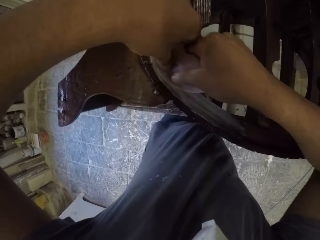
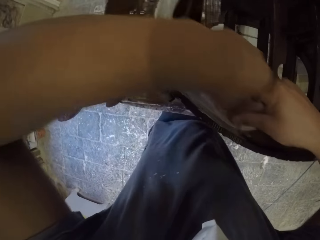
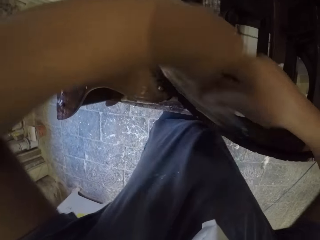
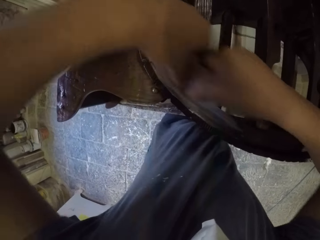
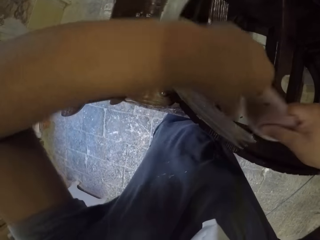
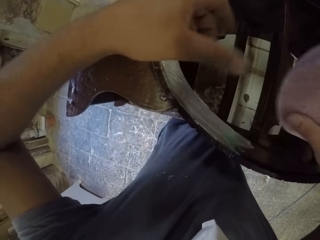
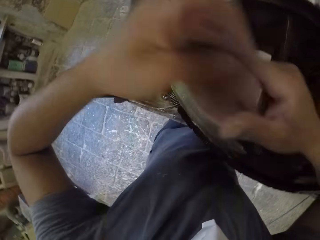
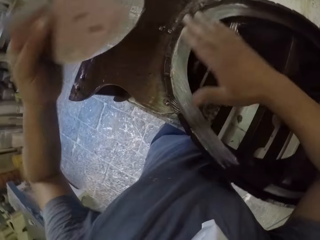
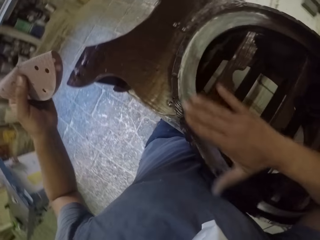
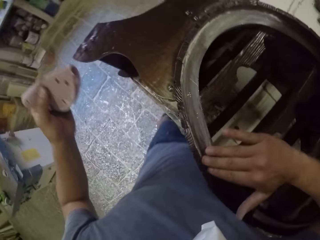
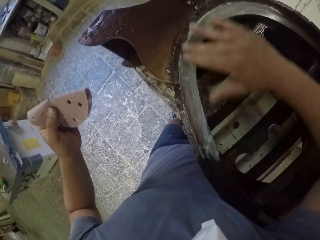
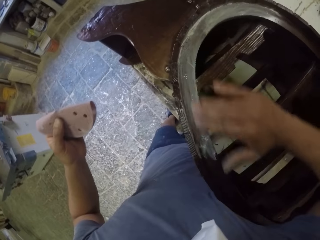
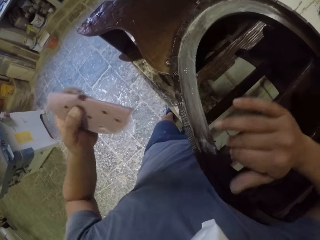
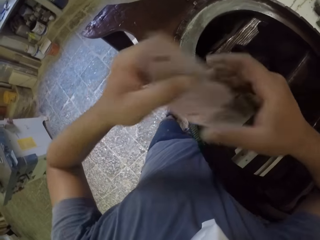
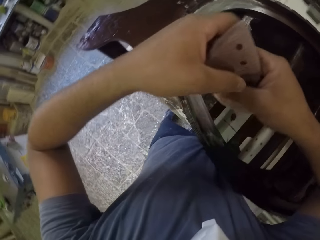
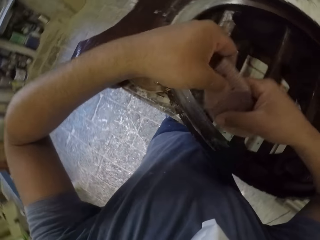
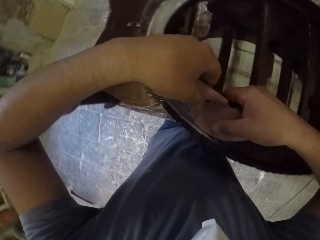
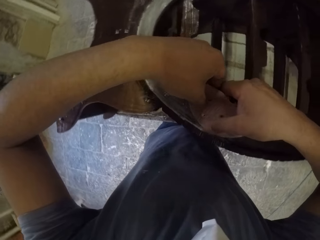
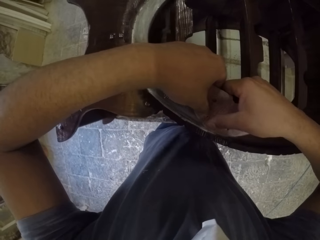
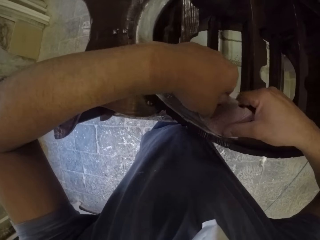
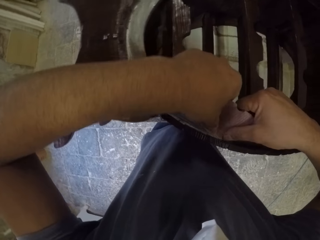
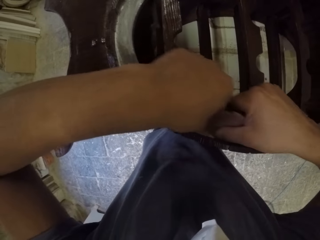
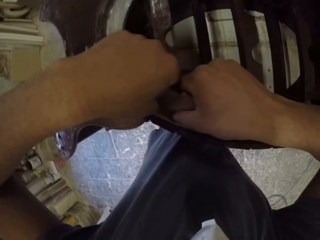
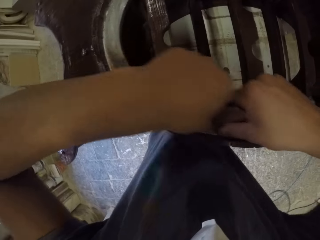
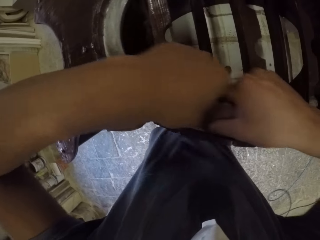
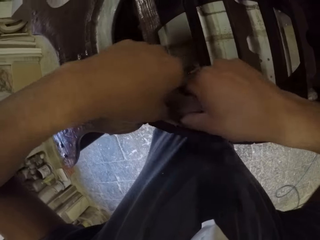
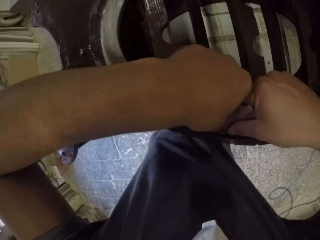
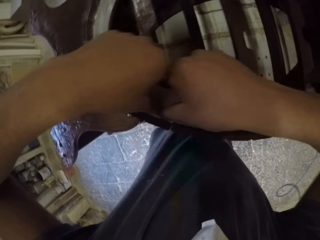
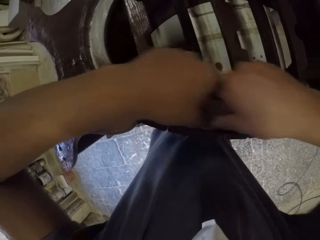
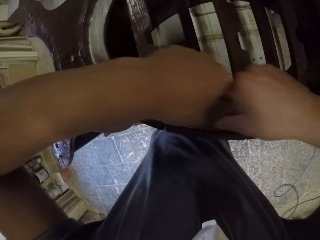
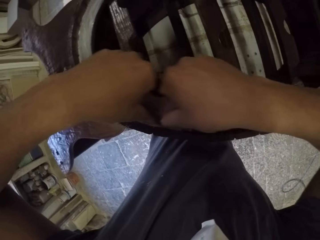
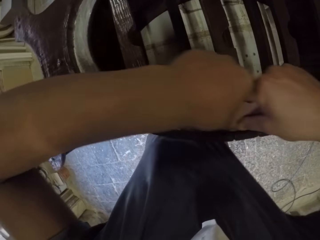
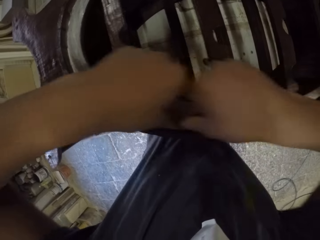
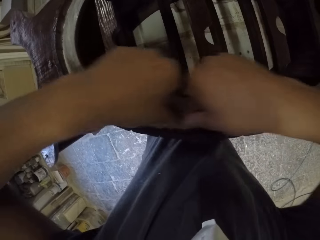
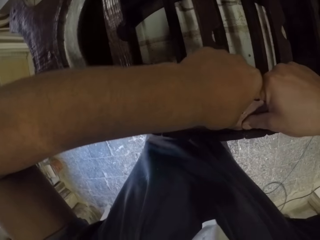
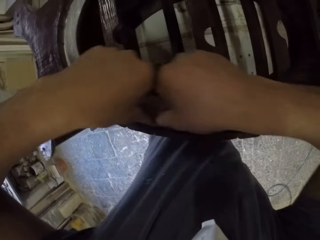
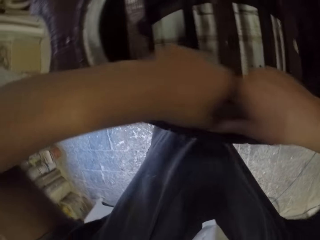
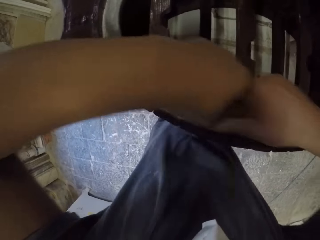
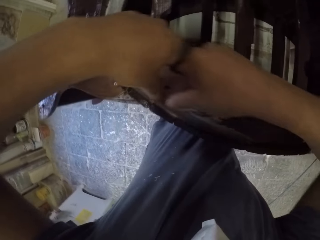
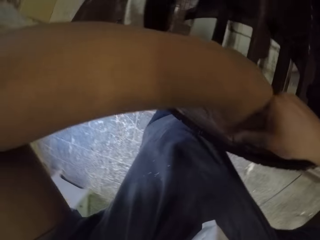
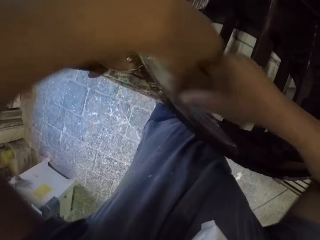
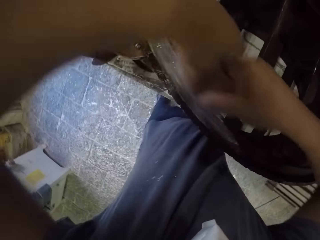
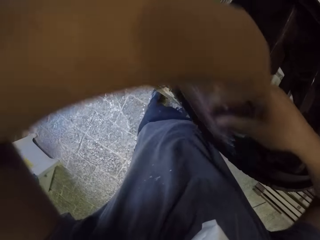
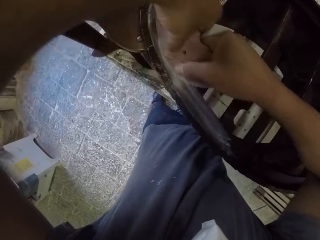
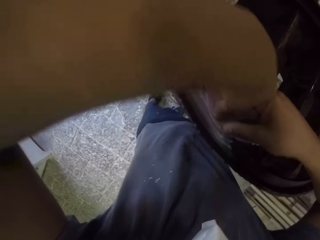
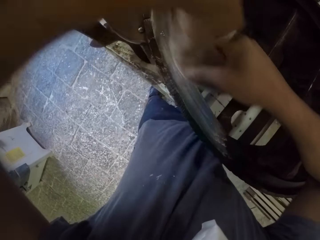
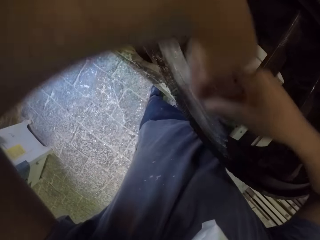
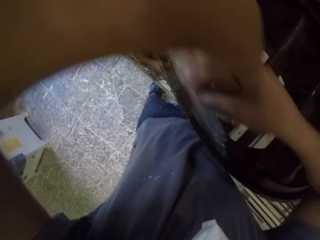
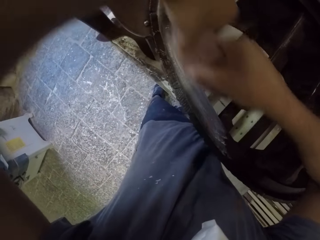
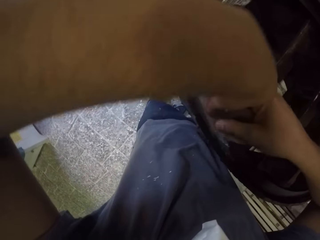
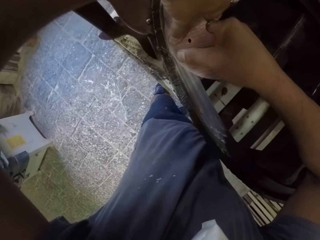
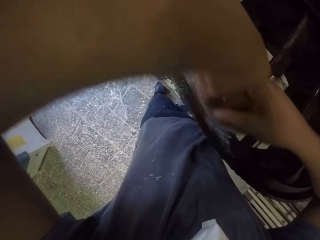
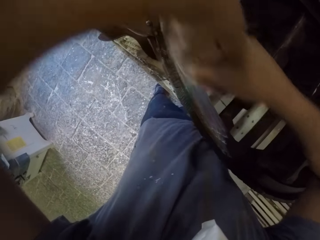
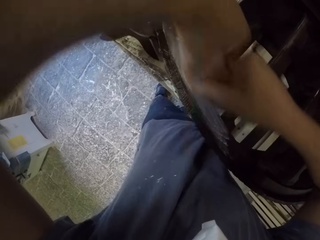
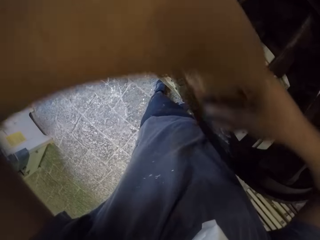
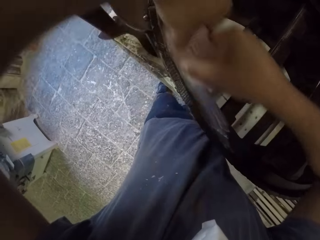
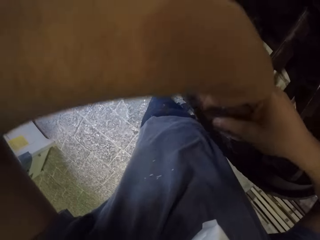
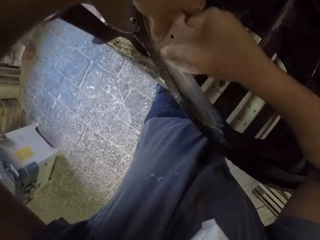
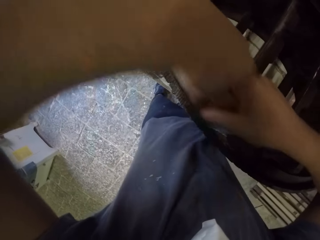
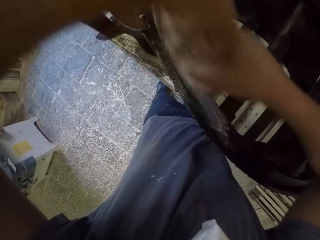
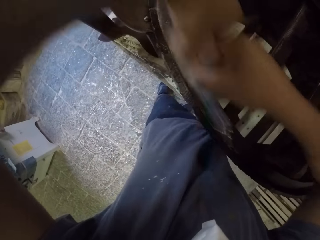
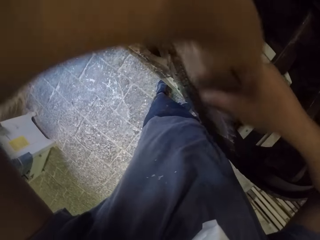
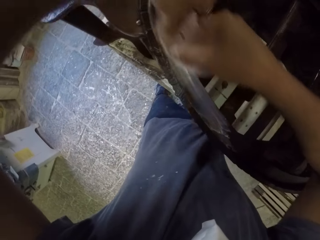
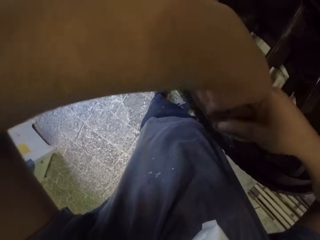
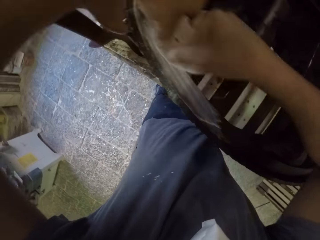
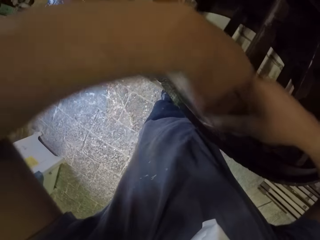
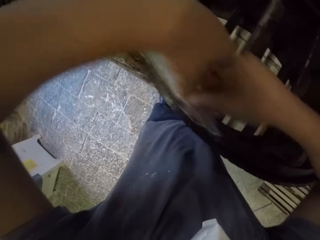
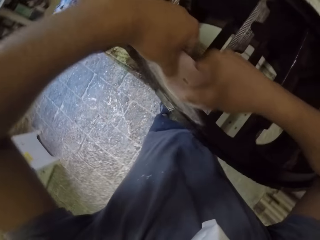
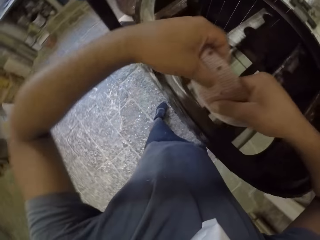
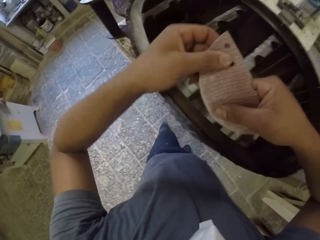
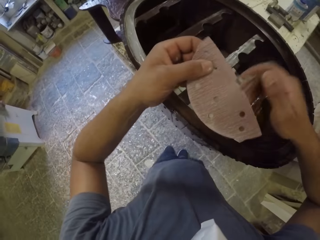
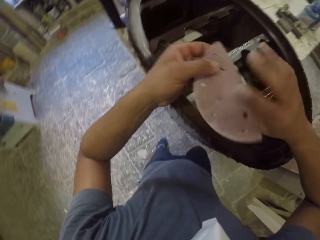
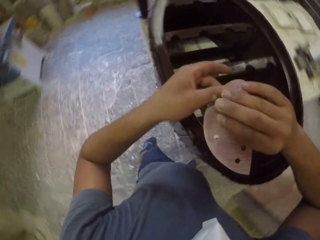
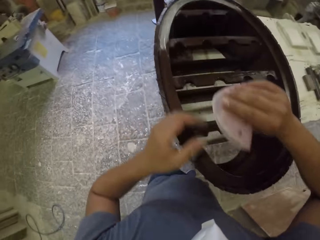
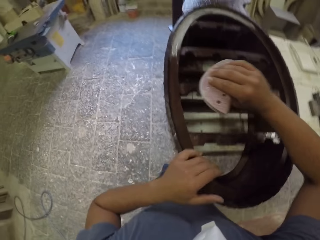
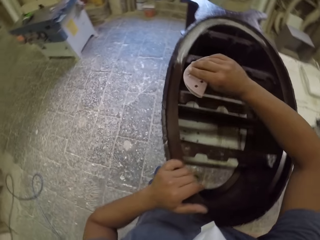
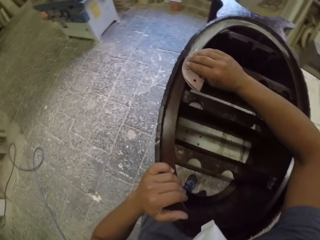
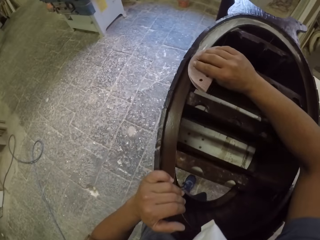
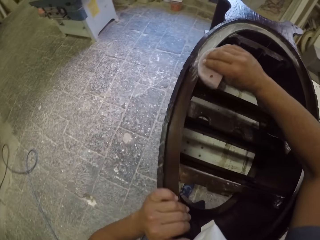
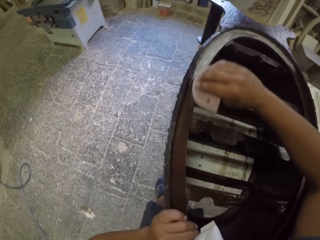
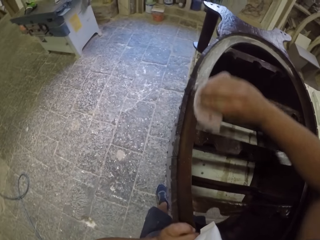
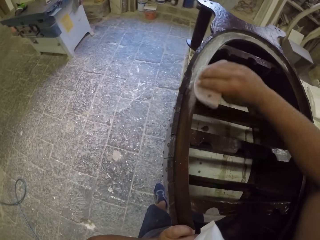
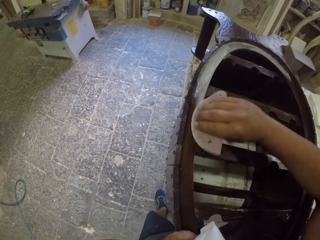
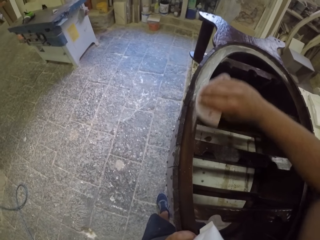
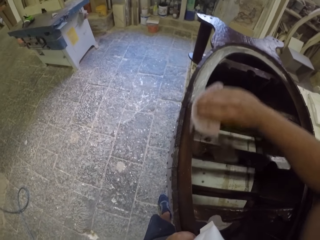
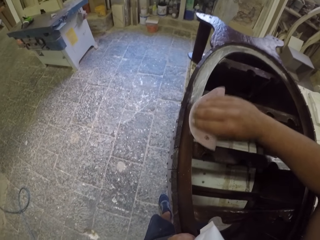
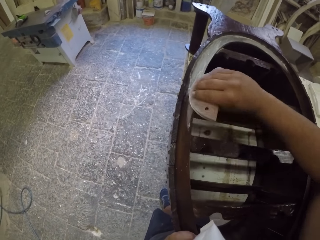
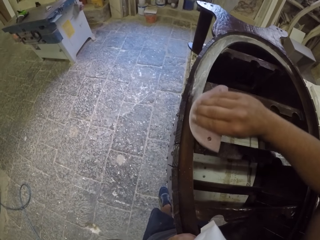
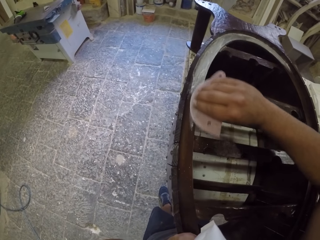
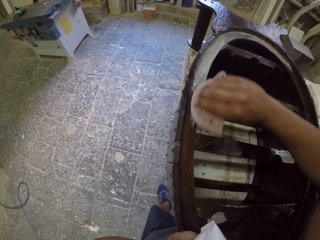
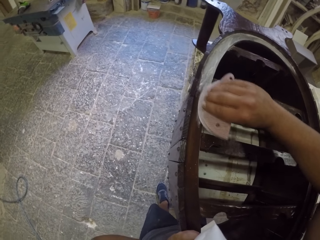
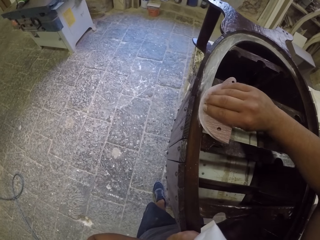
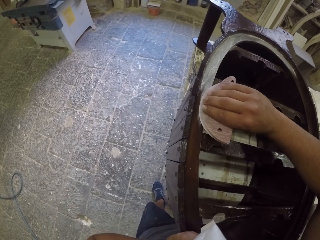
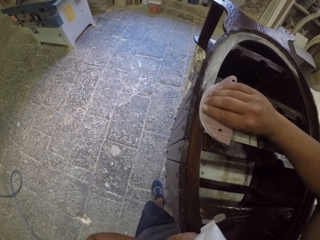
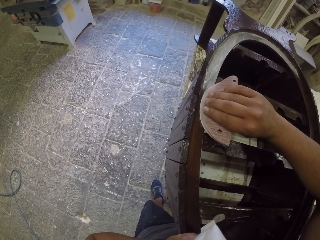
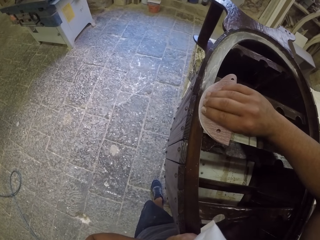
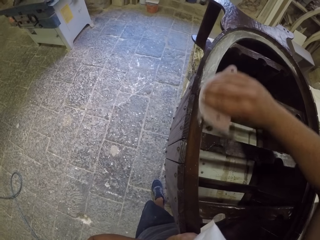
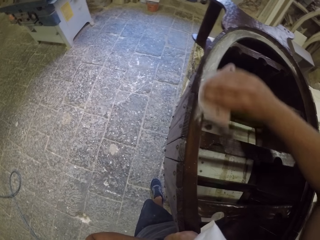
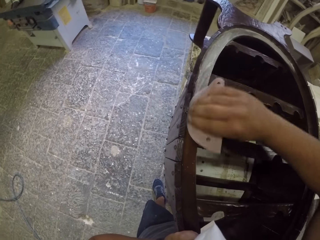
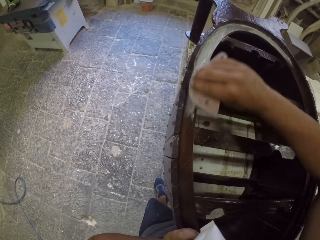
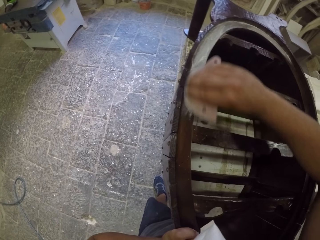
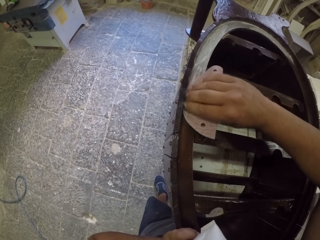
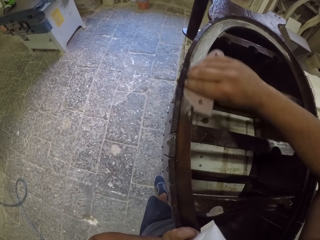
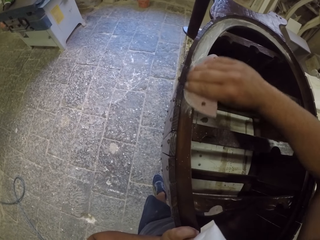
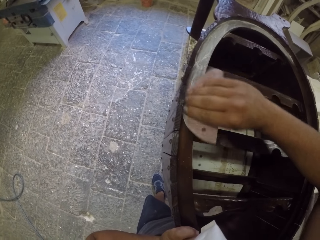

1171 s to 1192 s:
The camera wearer pauses. He removes dust from the furniture. He wipes the wooden rack with his right hand. He holds the sandpaper with both hands. He smooths the wooden rack with the sandpaper. He blows dust off the sandpaper. He pauses. He lifts the sandpaper. He holds the sandpaper with his right hand. He smooths the wooden rack with the sandpaper.
